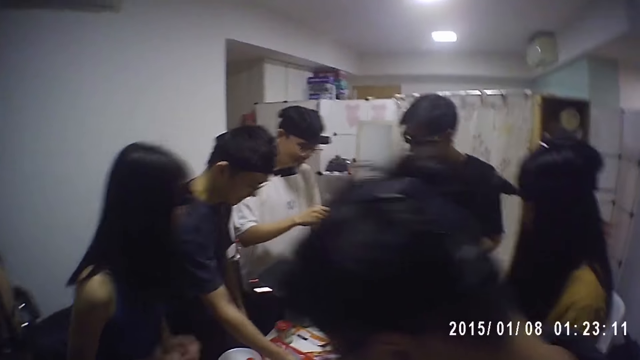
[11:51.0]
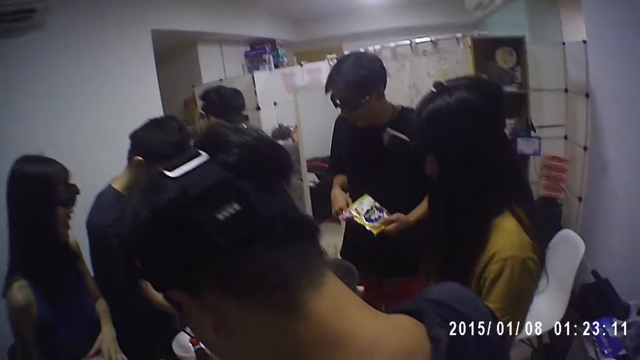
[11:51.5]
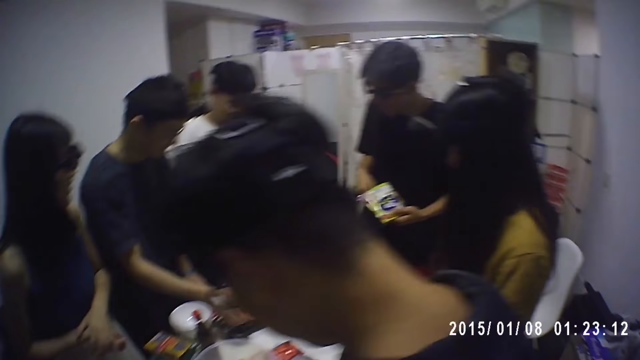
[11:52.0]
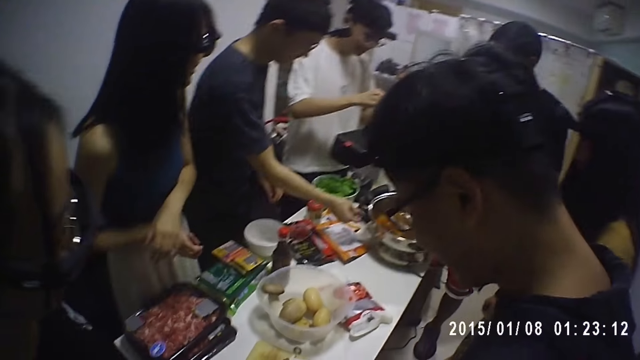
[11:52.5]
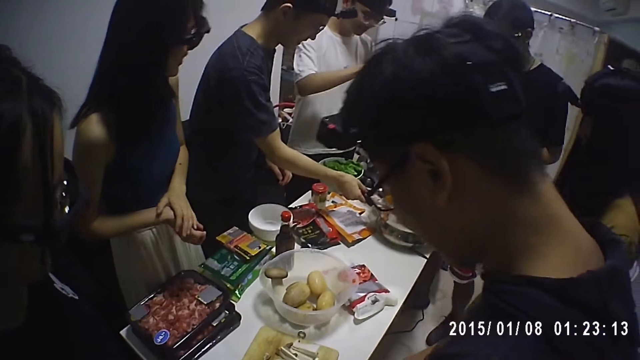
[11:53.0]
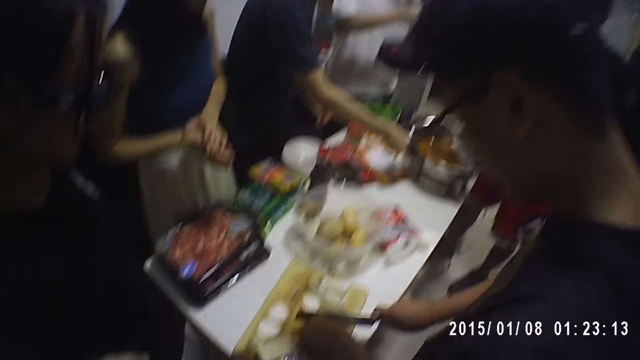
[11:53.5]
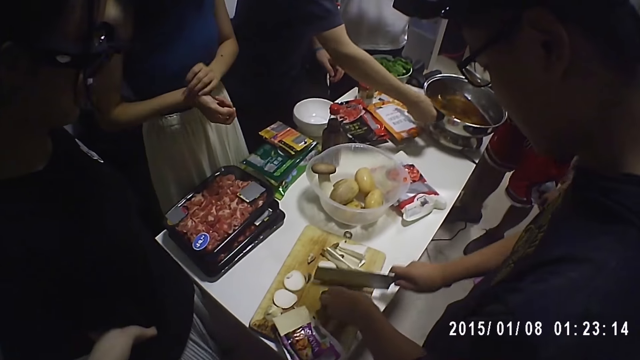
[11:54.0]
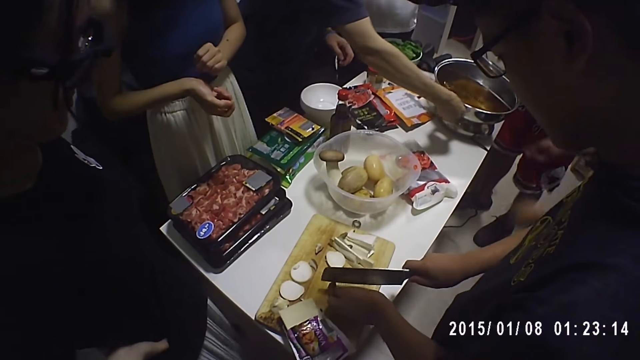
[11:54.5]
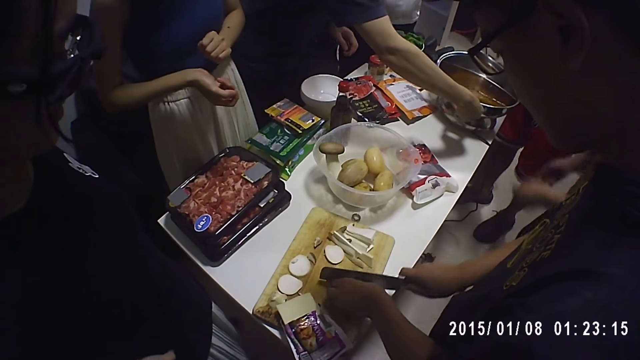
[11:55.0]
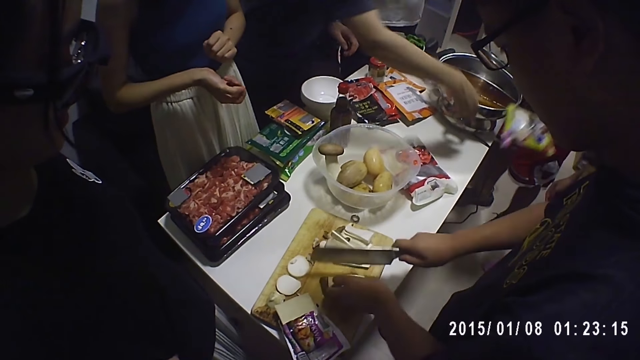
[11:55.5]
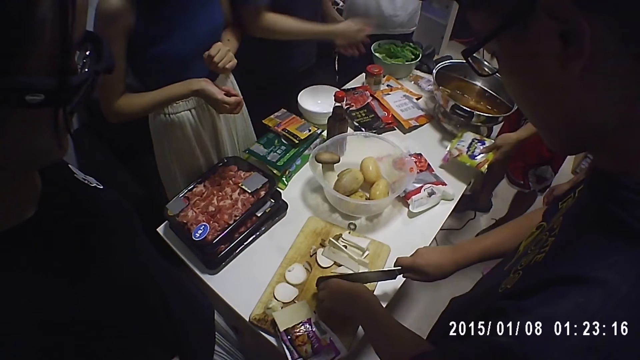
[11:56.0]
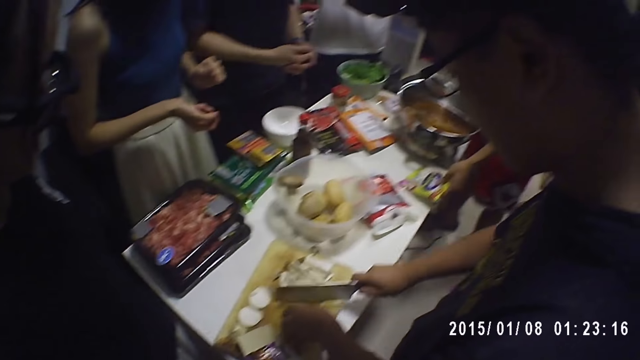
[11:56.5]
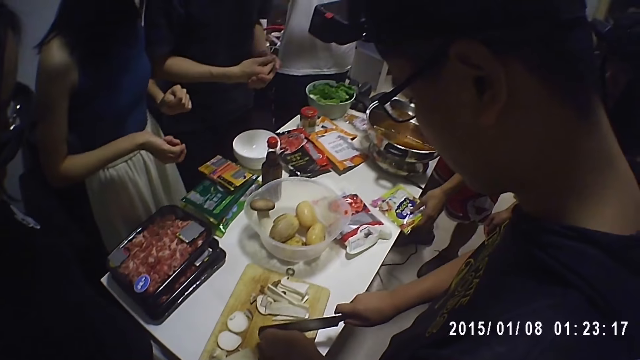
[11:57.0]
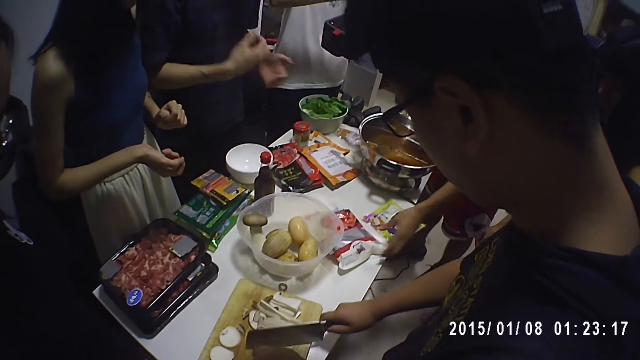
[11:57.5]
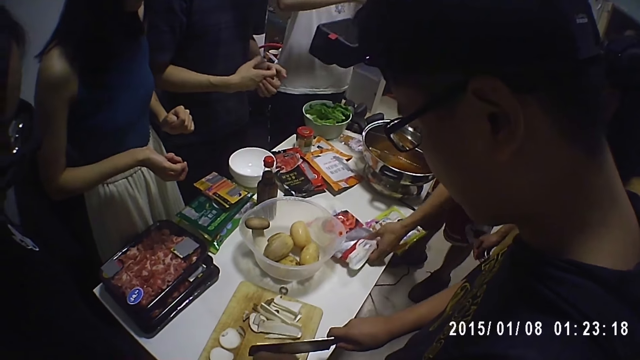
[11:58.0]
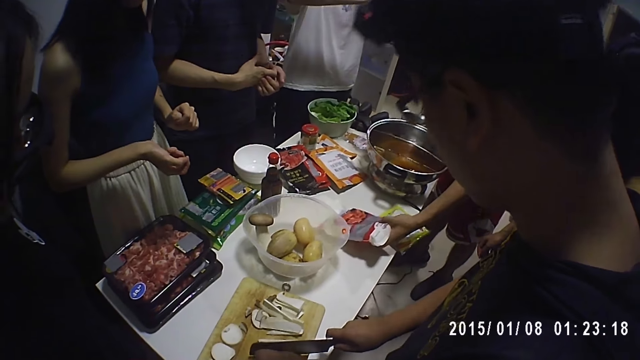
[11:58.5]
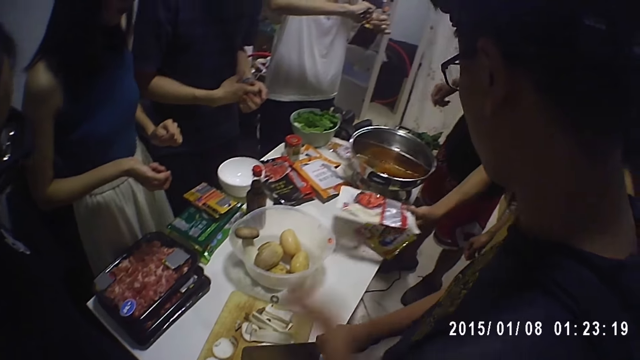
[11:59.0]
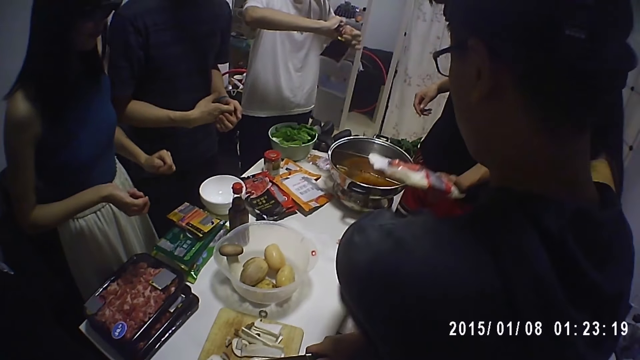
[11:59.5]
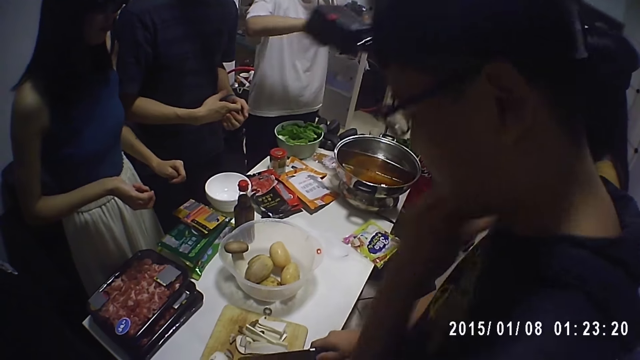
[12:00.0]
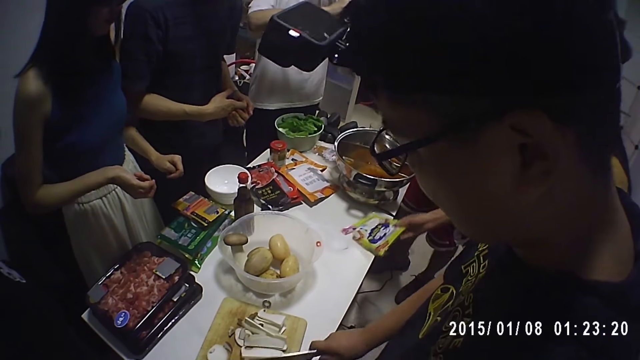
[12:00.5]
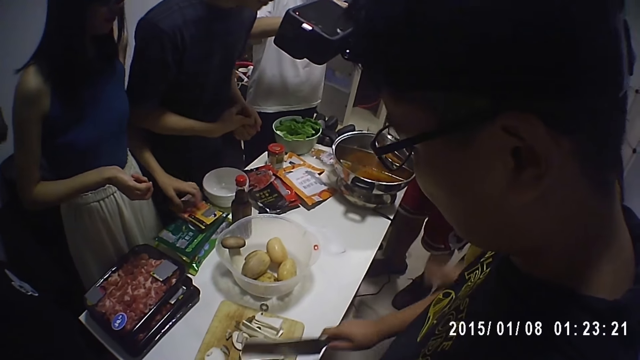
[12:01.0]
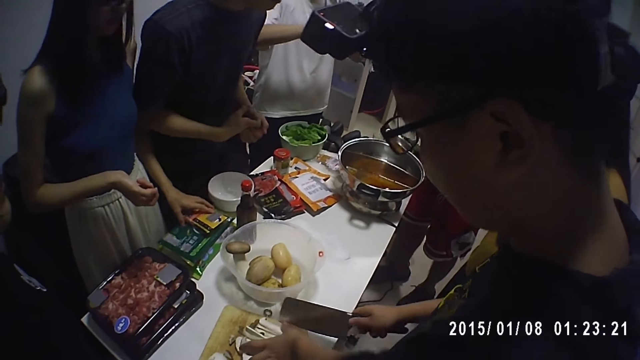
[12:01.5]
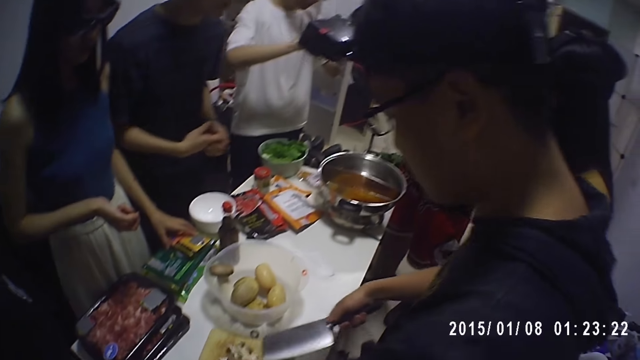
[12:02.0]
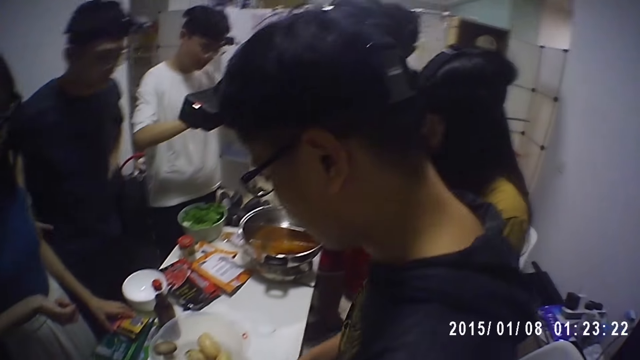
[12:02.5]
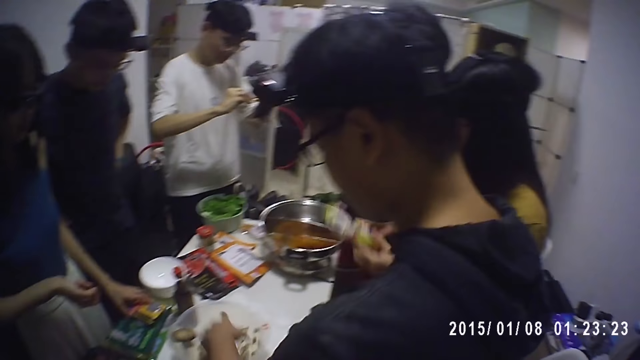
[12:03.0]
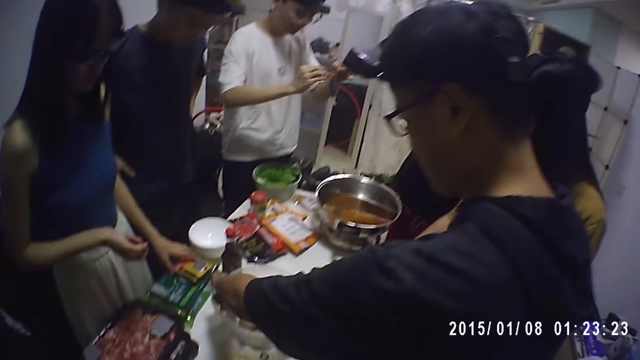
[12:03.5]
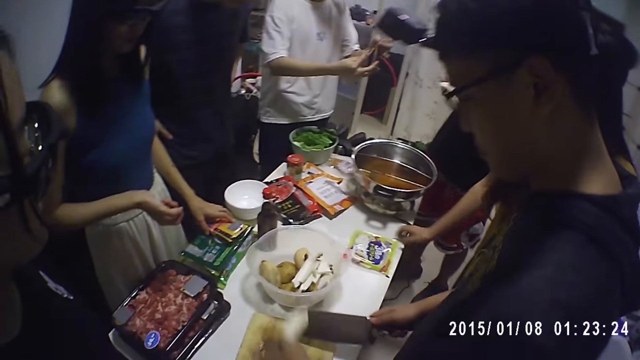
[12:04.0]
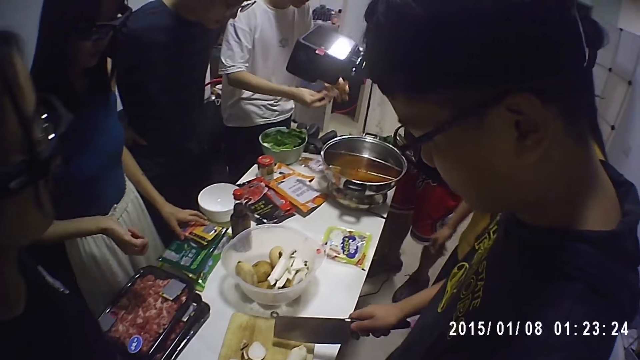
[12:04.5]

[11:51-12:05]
A person touches the automatic cooking machine. A man places a pack on the table. The first person taps his hands against each other. Another person stretches his hand towards a third person. A fourth person opens the packet of ingredient. The man picks up a pack on the table. A woman picks up a pack from the table. The first person bends down. A fifth person touches the packet of sausages. The first person touches his waist. Another man passes the chopped potatoes from the cutting board to a bowl on the table. The woman places a pack on the table. The first man drops a packet of ingredient. The second person picks something.

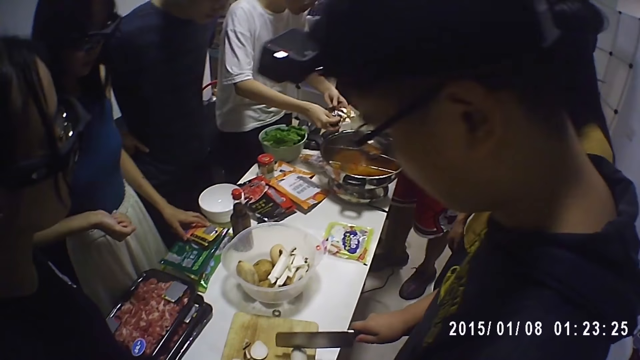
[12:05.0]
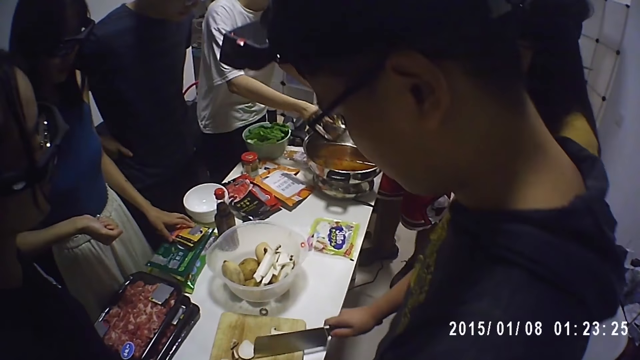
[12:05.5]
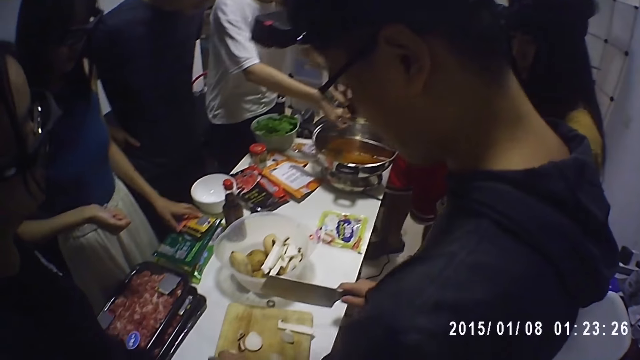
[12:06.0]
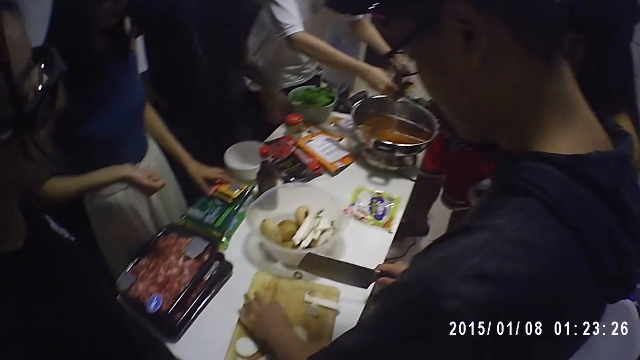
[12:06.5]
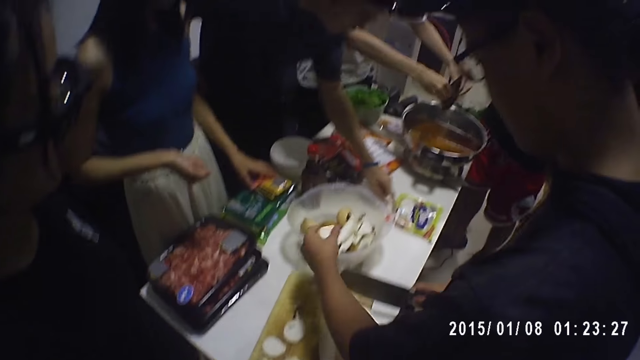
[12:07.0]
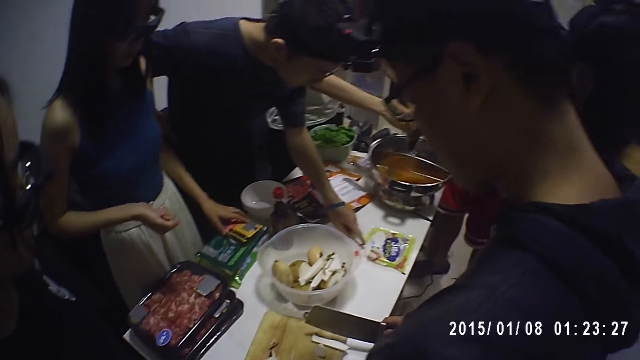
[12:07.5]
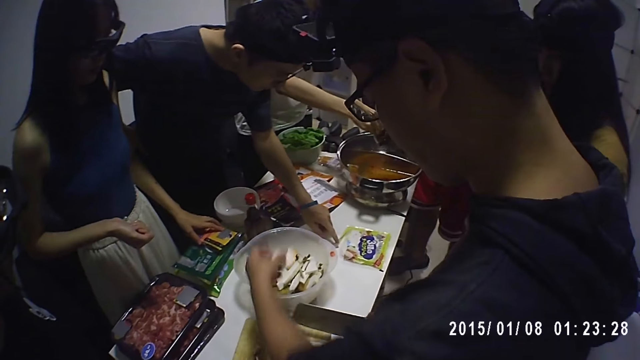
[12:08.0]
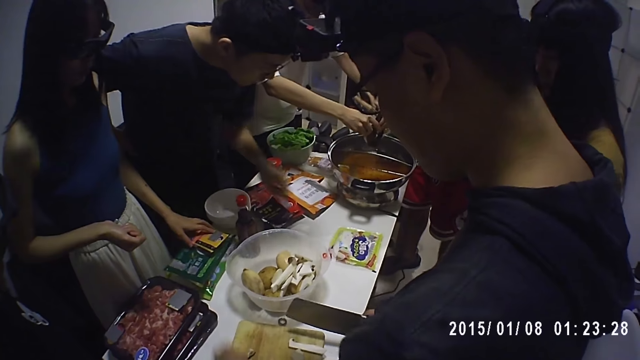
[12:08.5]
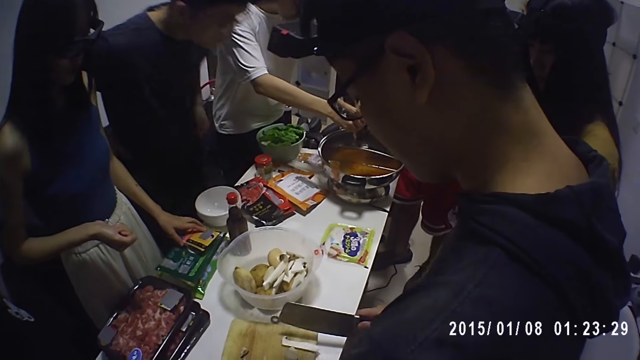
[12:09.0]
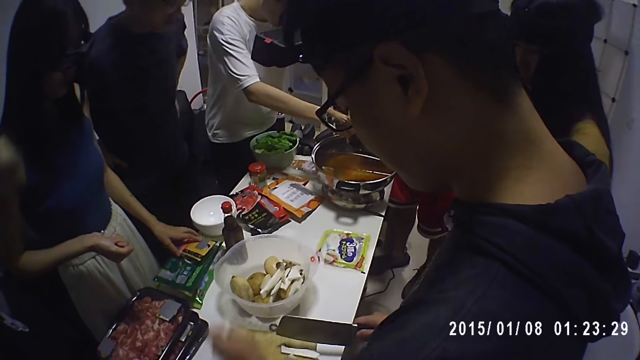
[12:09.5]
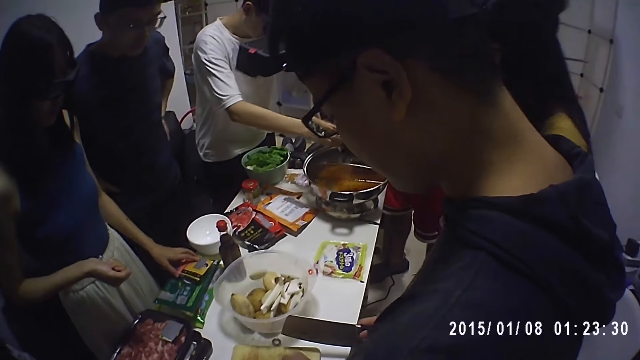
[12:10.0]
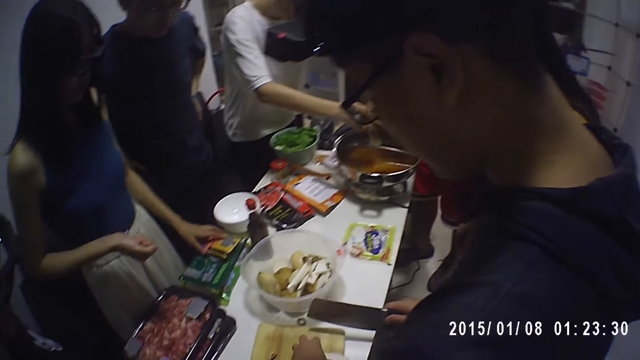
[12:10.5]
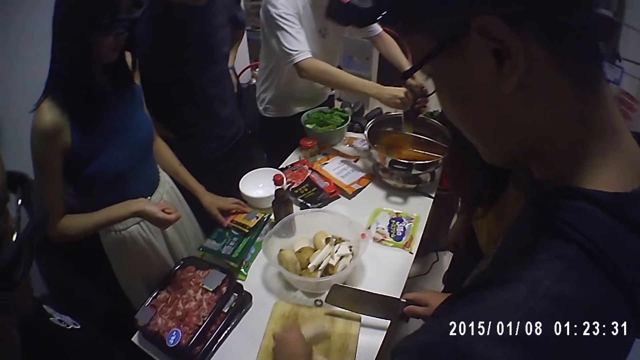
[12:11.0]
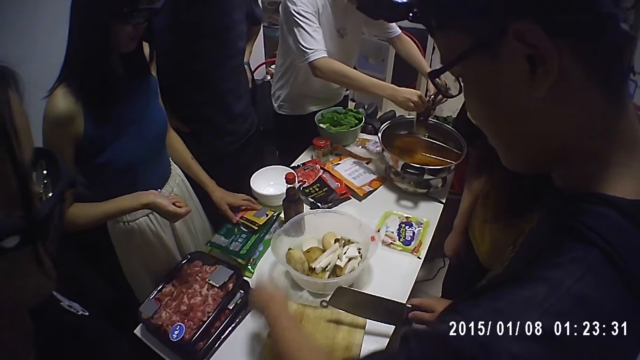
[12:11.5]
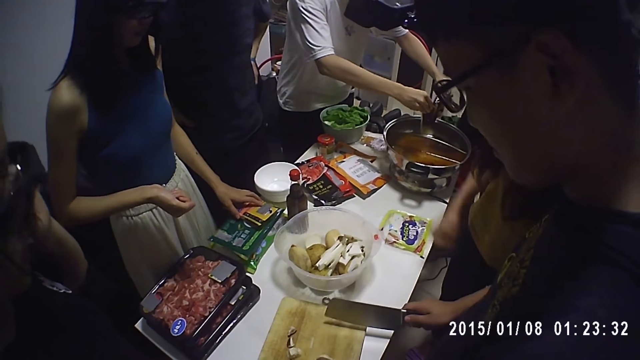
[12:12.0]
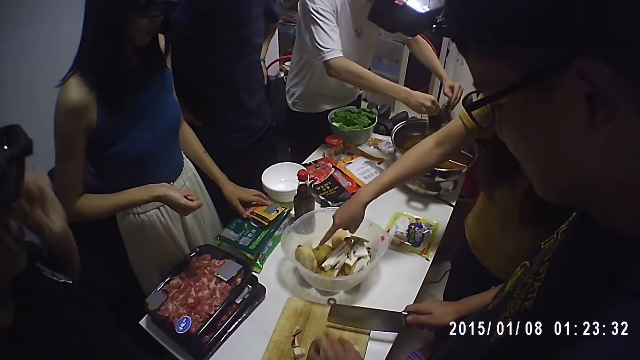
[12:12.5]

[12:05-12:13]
A man pours the sauce from a pack into a pot or automatic cooking machine on the table. A person collects something into a container. Another person touches the packet on the table. A third person points at something.
